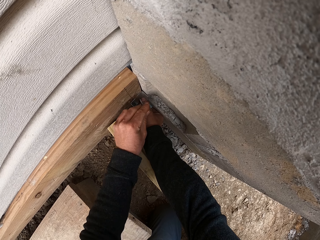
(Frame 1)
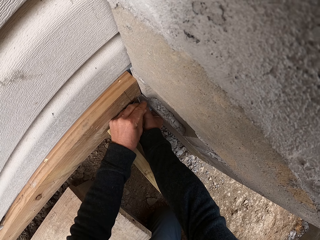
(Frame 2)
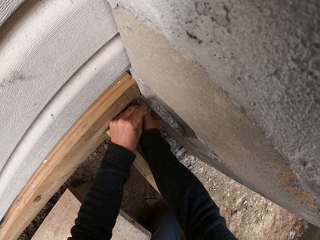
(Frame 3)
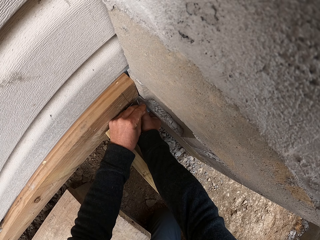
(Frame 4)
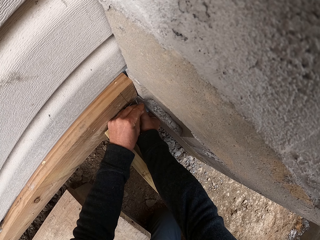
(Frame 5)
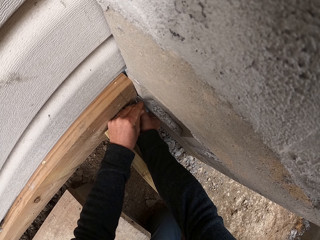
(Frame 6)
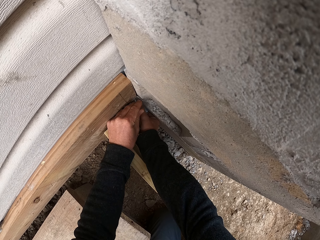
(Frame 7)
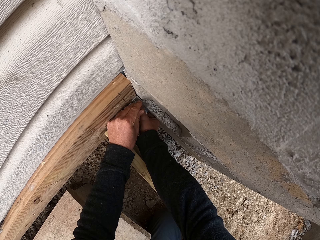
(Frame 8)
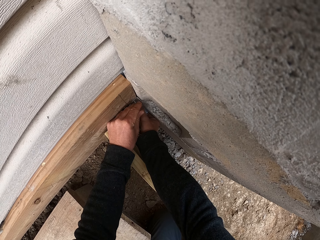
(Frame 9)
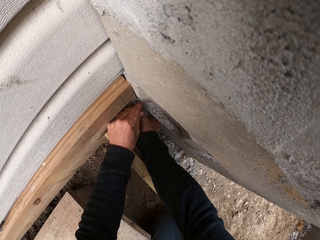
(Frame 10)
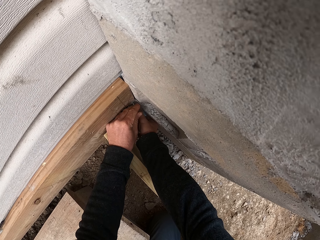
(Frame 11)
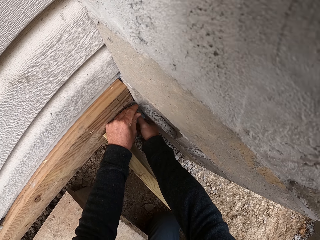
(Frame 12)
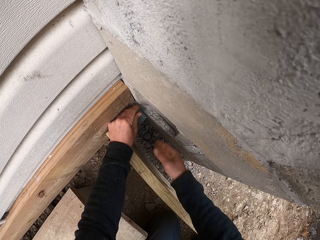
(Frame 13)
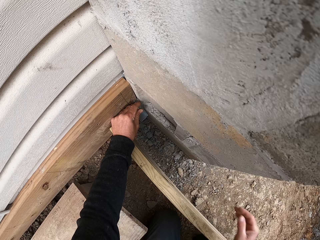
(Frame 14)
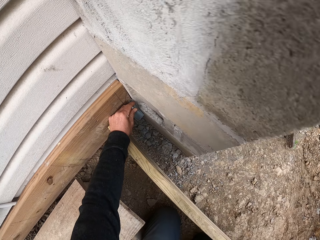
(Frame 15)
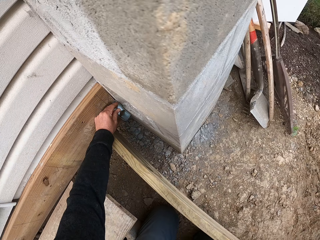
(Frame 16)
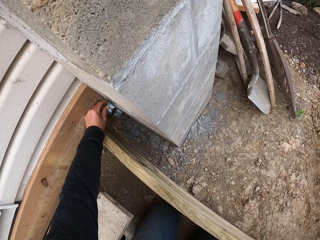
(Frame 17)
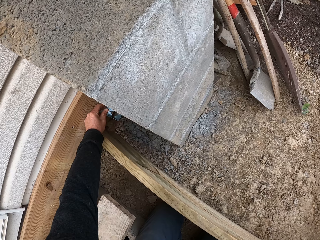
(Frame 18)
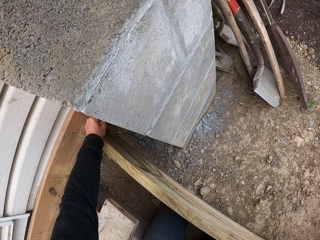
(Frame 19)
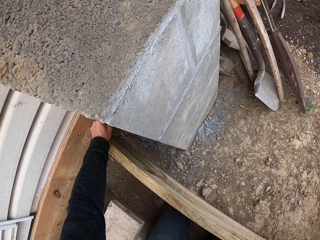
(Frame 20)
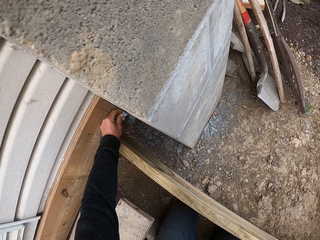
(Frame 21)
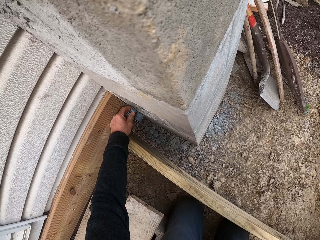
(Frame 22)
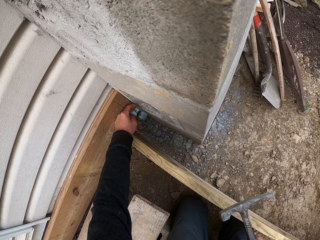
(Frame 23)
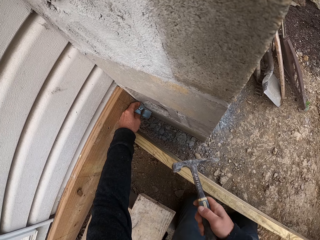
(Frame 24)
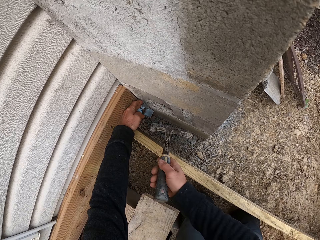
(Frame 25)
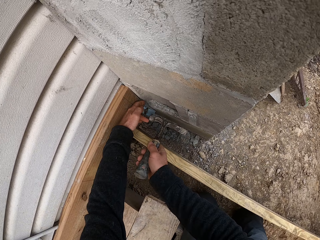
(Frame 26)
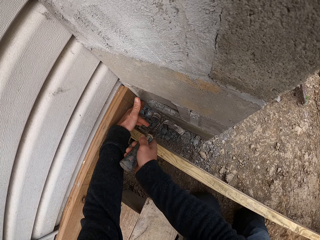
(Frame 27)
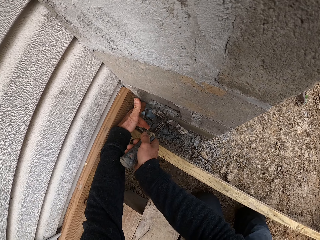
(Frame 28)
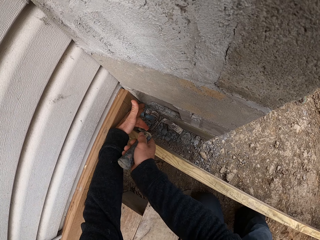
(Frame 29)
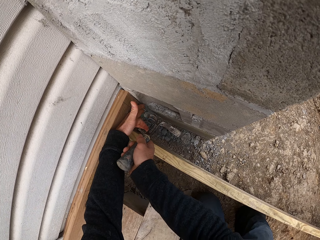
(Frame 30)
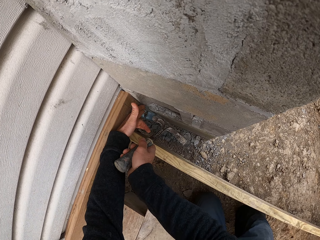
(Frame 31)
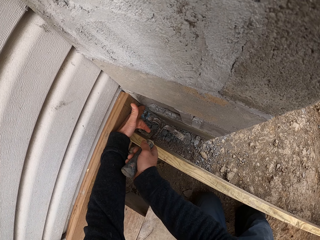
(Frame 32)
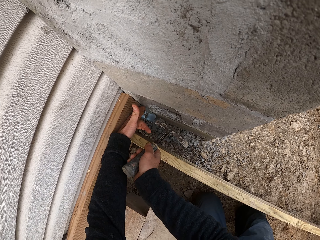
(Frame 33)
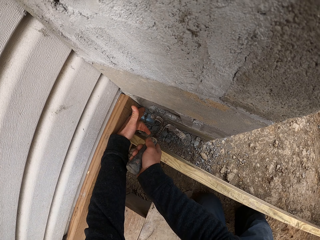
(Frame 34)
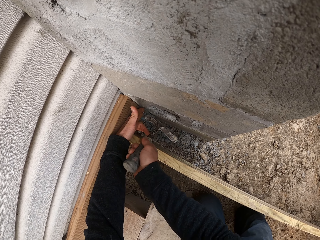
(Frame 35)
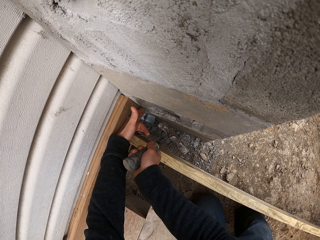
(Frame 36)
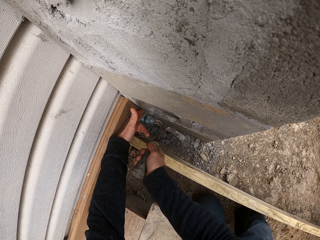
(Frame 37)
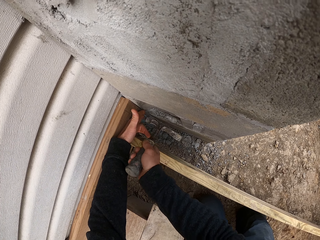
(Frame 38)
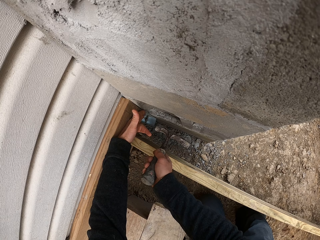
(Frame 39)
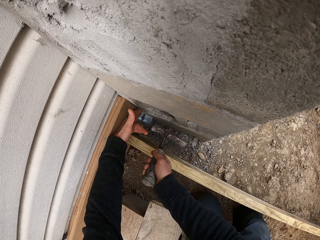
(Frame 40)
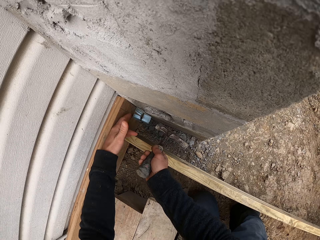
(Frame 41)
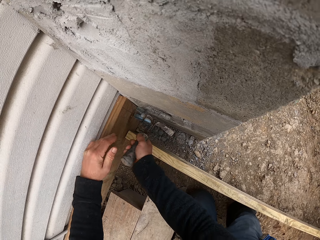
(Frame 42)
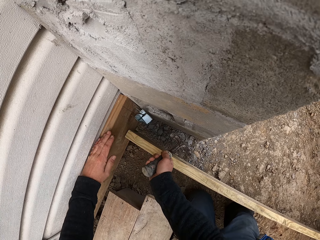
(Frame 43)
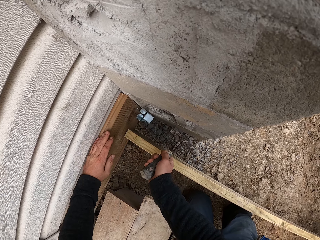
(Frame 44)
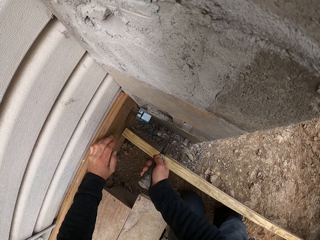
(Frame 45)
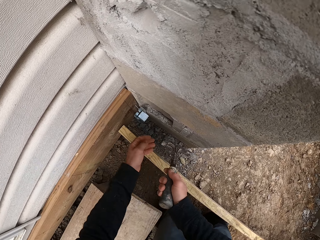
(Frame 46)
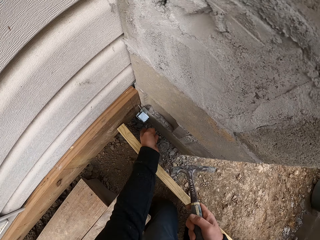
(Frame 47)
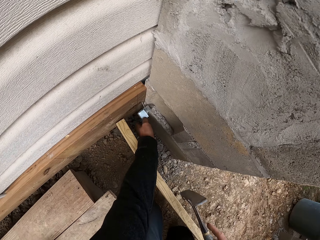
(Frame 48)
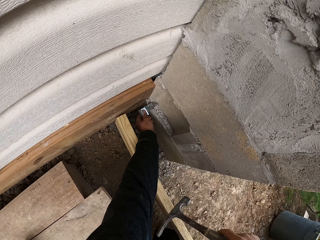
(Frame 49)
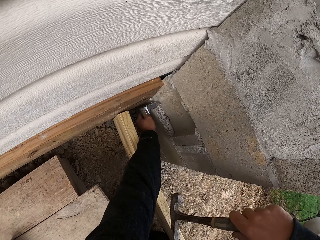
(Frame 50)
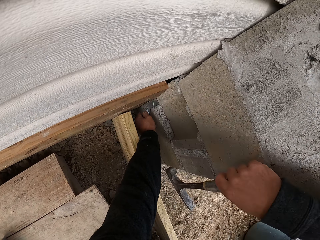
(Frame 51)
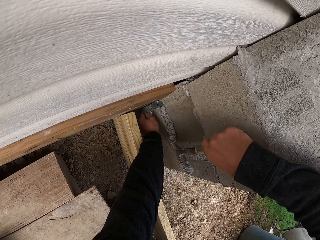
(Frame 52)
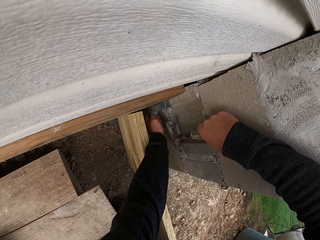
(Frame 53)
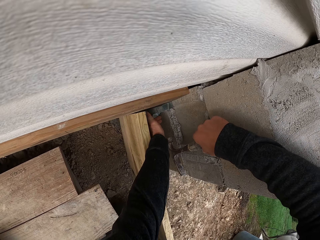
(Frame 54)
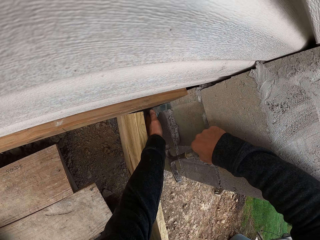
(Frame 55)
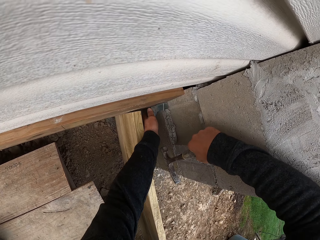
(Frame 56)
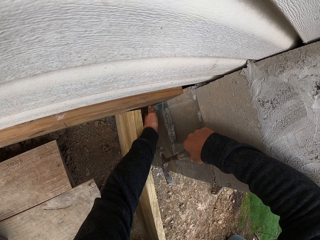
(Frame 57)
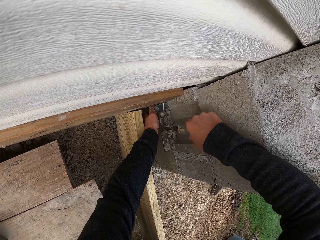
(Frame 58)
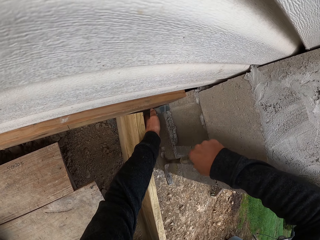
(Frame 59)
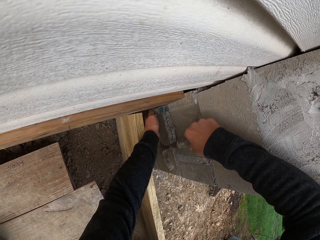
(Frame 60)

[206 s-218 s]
The camera wearer puts the nail on the hinge. They take the hammer. They hit the nail into the wood.

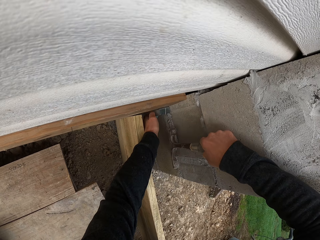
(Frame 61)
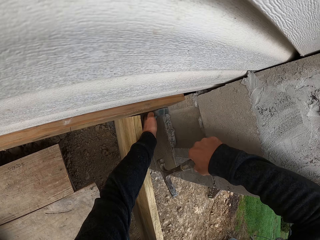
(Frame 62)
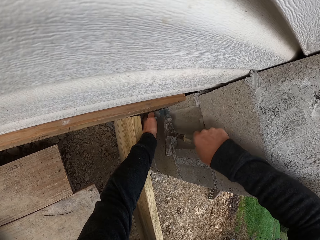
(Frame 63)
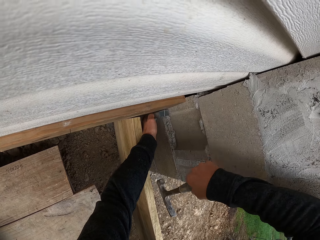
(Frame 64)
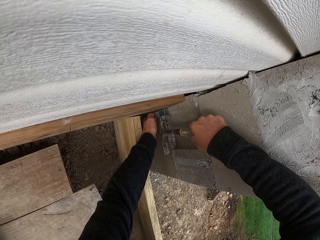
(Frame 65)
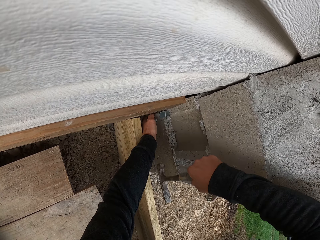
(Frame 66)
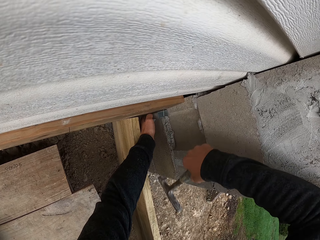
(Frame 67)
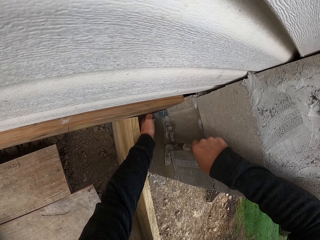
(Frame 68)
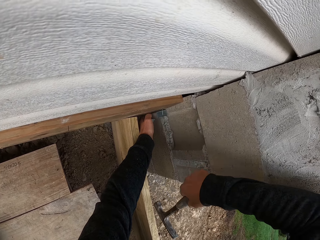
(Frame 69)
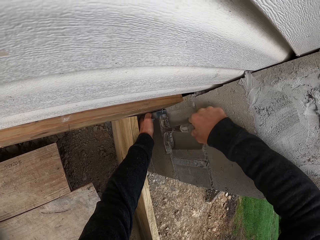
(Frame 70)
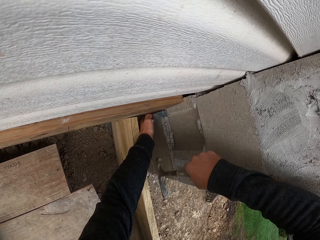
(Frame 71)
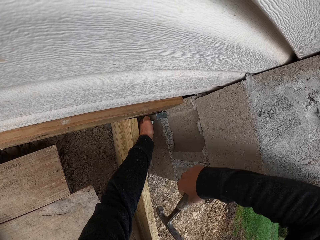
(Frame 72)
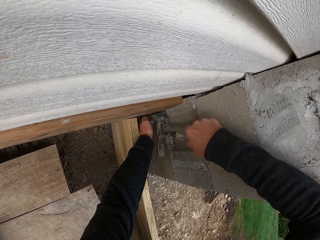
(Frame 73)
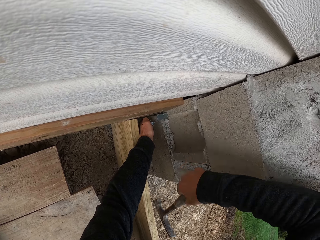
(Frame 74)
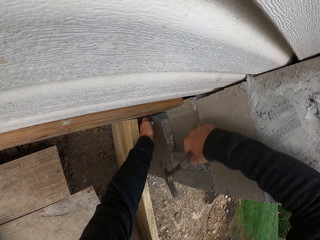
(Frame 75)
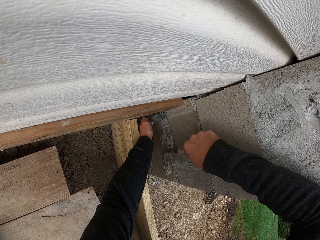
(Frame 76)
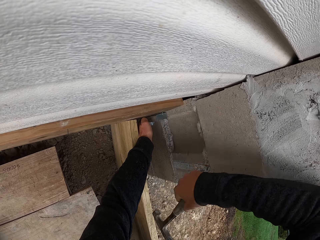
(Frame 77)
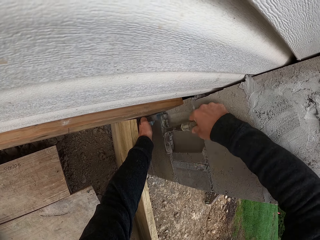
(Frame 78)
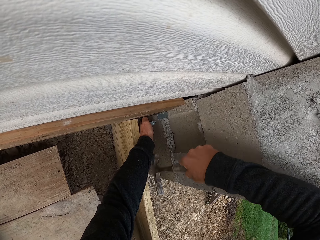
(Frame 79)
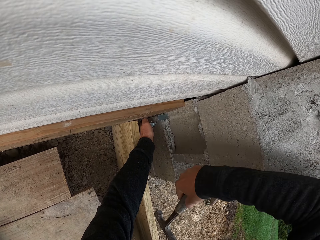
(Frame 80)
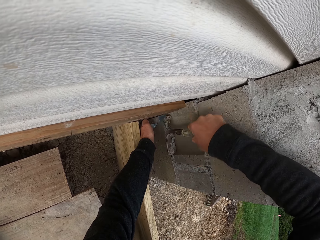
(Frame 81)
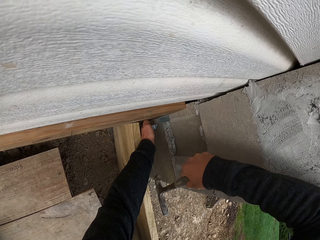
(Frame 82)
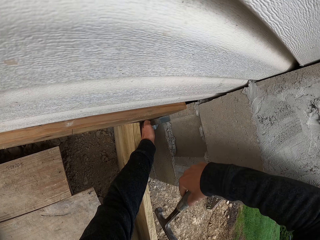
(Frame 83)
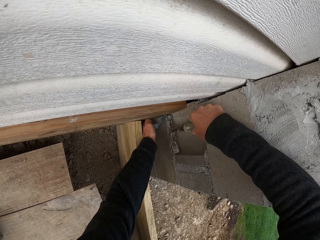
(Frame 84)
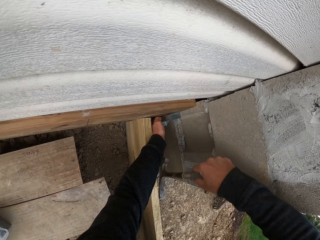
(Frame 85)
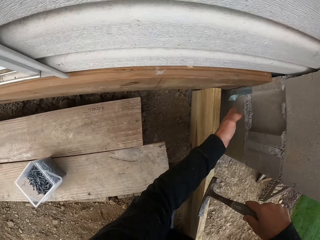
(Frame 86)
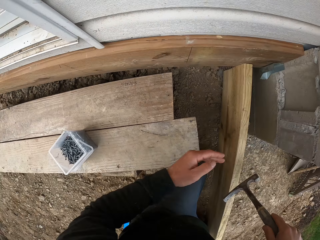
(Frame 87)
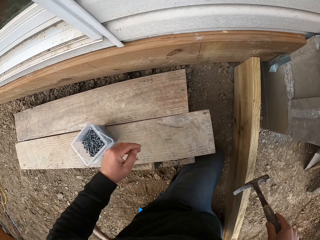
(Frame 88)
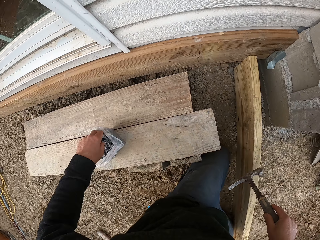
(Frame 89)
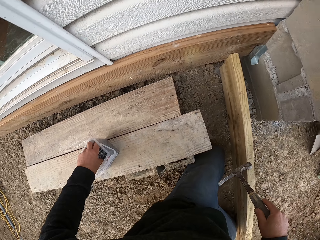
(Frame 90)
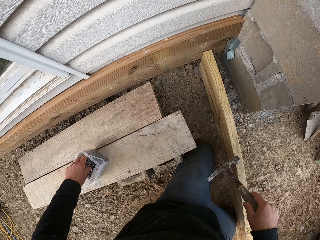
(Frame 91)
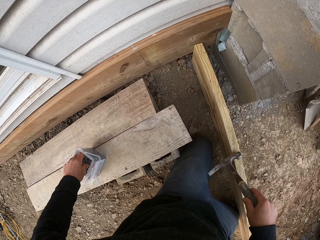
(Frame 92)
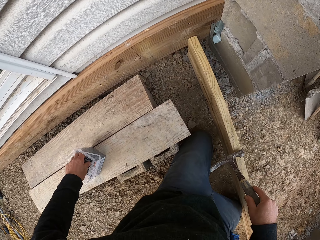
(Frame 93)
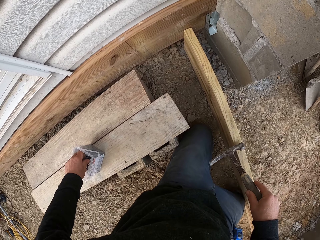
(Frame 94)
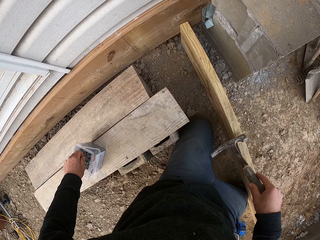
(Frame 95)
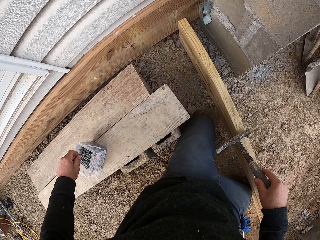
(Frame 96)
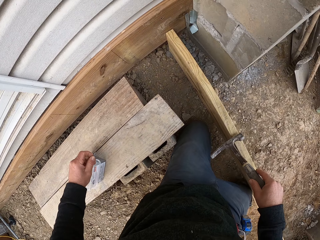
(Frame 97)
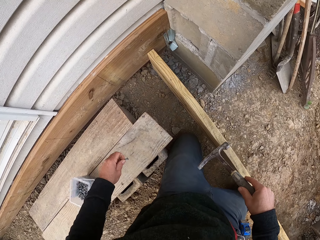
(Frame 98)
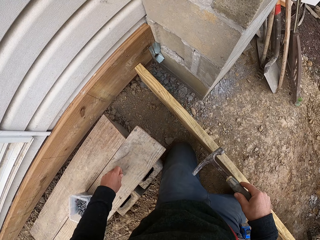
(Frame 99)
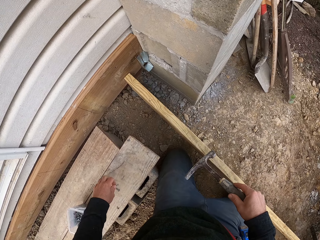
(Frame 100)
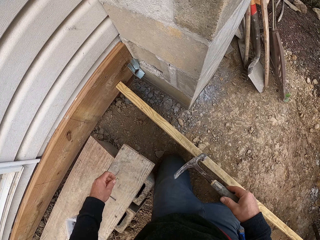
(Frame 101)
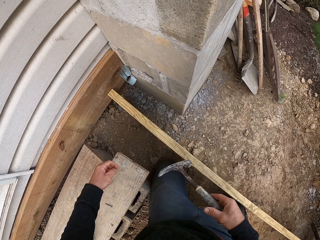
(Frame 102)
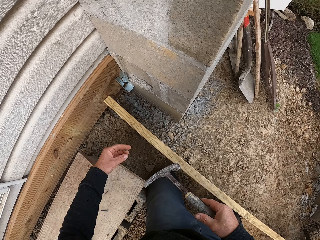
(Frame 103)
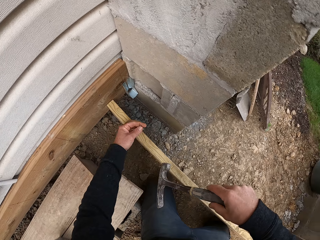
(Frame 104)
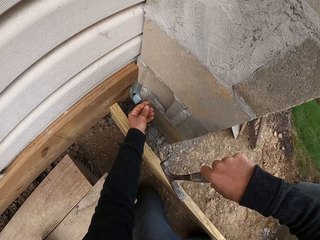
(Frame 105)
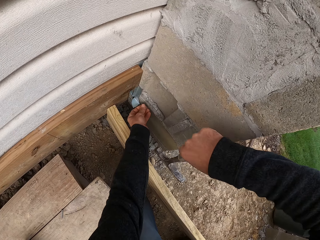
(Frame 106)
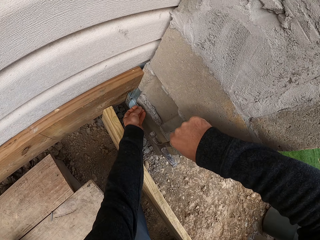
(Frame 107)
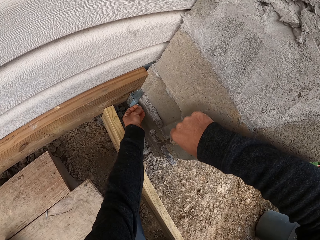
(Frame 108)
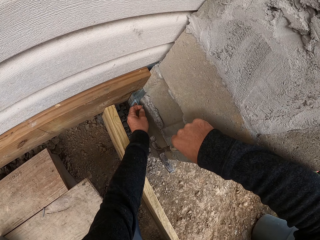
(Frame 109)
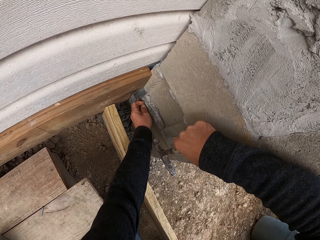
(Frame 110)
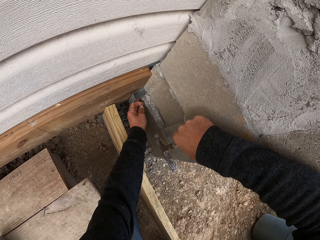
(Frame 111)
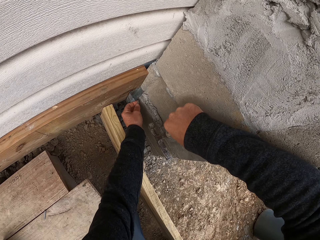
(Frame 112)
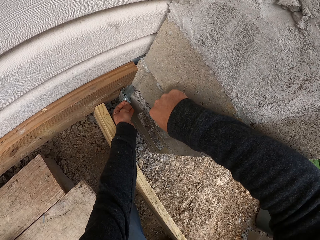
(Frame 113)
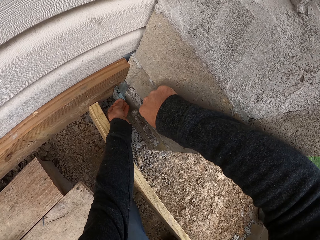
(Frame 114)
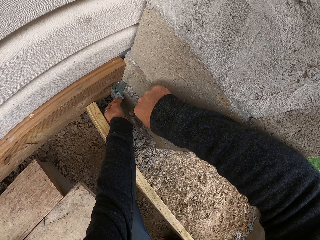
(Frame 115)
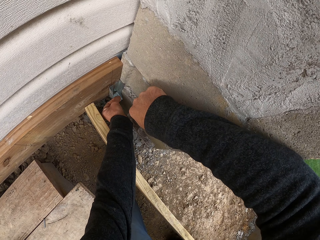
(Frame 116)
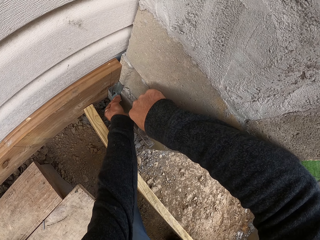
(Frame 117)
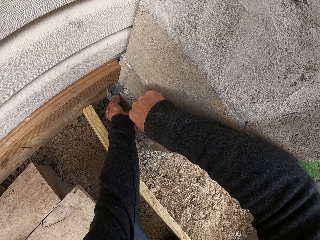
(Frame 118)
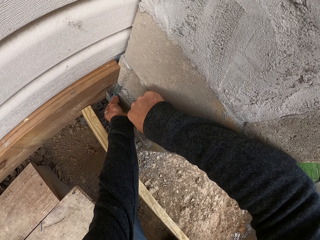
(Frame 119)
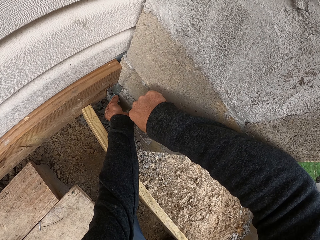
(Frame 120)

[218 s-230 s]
The camera wearer picks nails from the container. They drop the nail on the board. They put the nail against the metal stopper.
